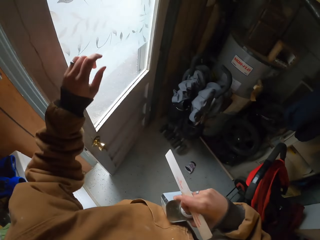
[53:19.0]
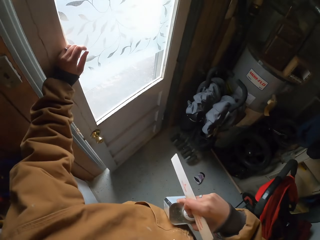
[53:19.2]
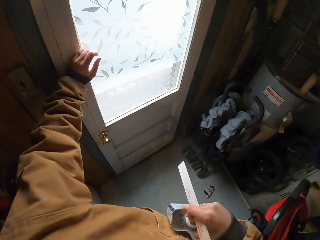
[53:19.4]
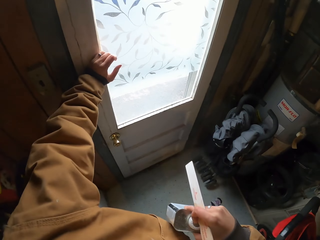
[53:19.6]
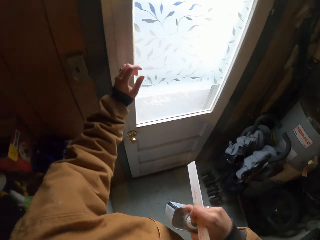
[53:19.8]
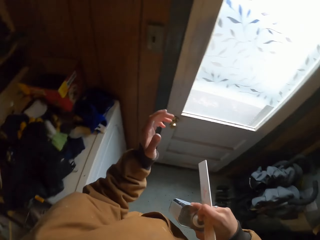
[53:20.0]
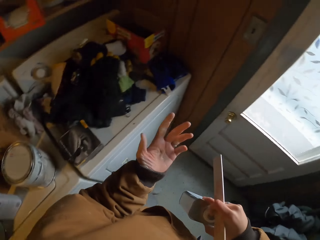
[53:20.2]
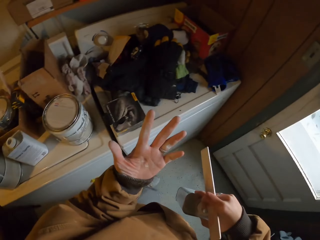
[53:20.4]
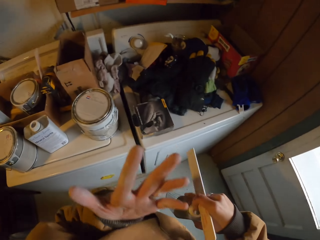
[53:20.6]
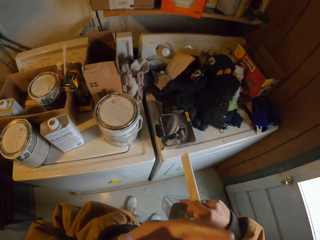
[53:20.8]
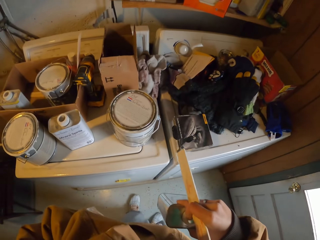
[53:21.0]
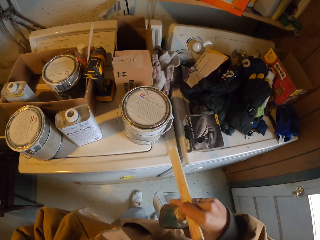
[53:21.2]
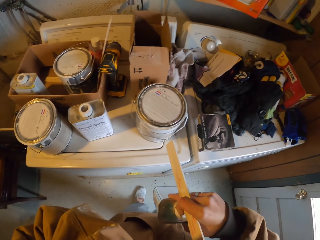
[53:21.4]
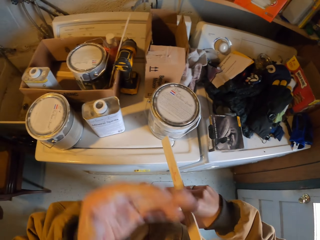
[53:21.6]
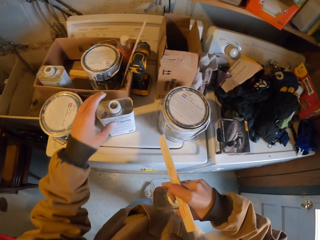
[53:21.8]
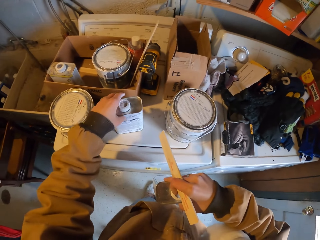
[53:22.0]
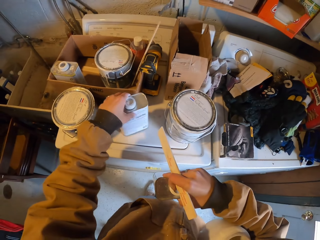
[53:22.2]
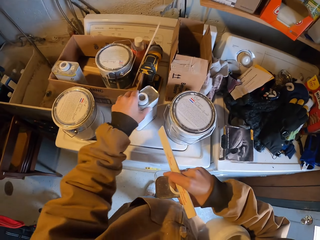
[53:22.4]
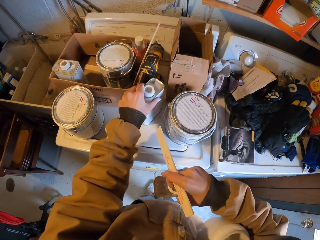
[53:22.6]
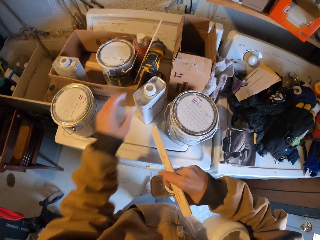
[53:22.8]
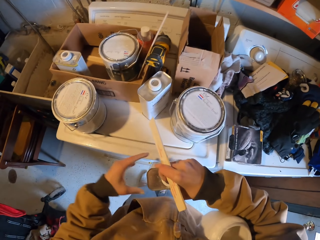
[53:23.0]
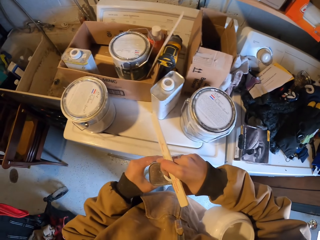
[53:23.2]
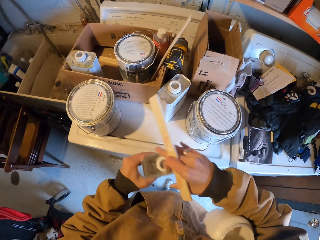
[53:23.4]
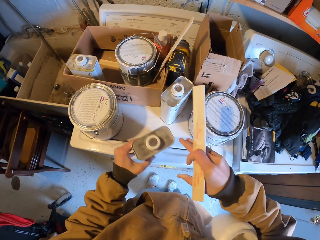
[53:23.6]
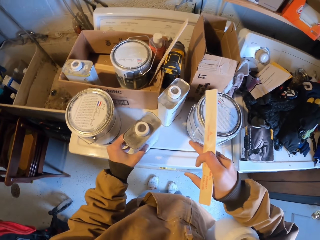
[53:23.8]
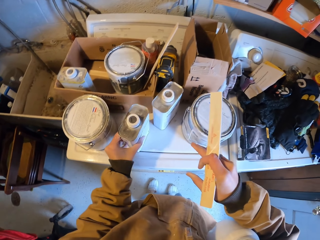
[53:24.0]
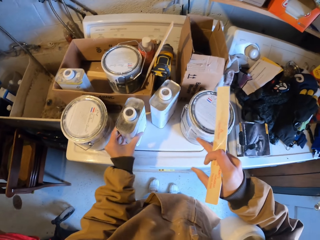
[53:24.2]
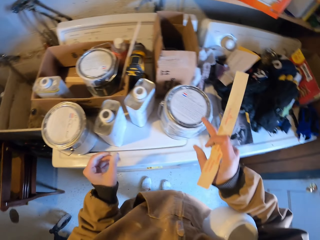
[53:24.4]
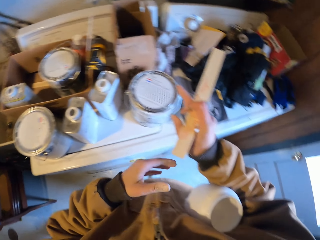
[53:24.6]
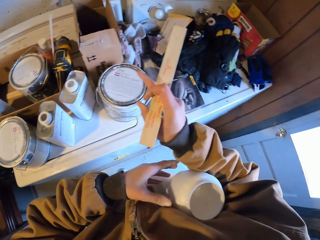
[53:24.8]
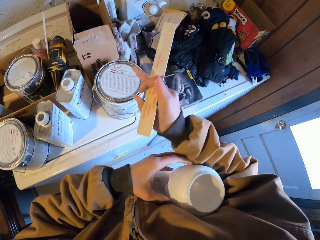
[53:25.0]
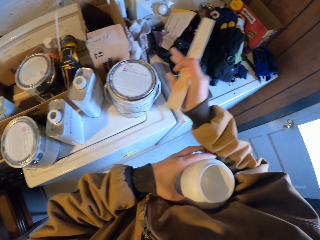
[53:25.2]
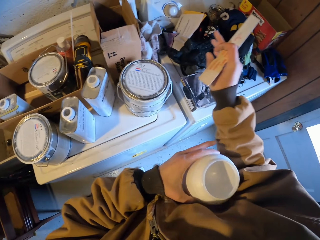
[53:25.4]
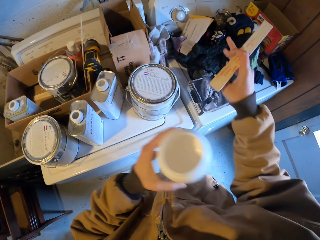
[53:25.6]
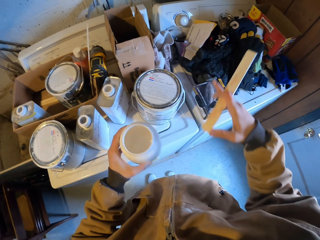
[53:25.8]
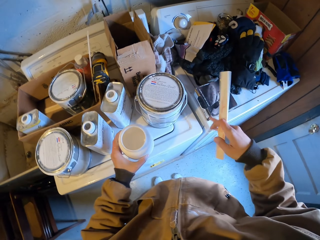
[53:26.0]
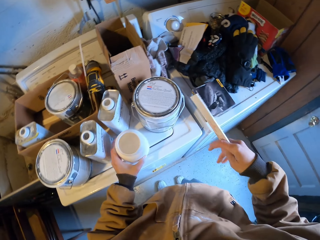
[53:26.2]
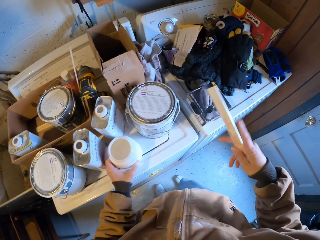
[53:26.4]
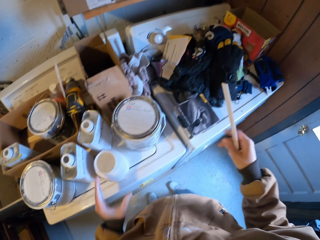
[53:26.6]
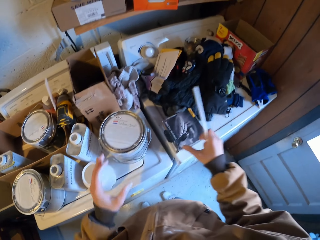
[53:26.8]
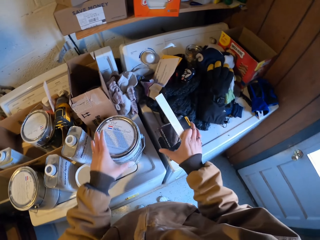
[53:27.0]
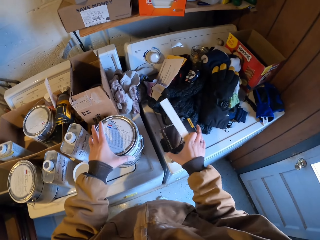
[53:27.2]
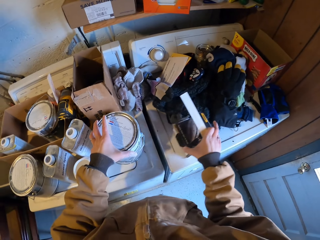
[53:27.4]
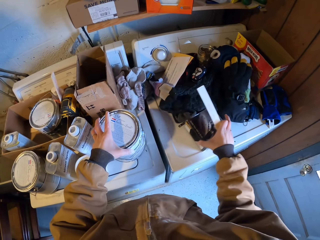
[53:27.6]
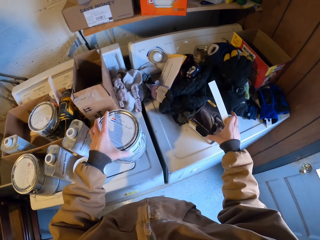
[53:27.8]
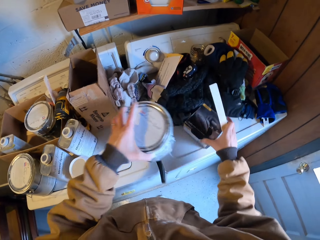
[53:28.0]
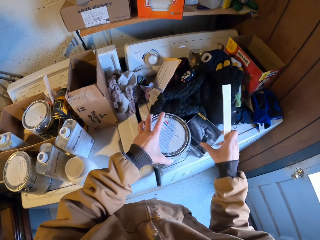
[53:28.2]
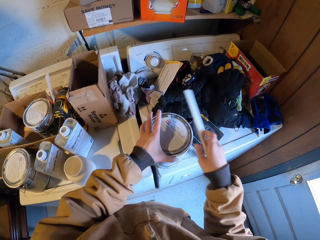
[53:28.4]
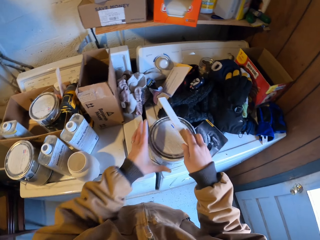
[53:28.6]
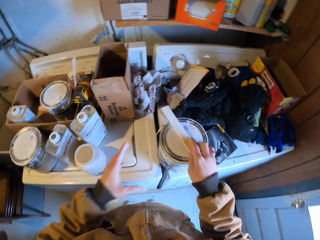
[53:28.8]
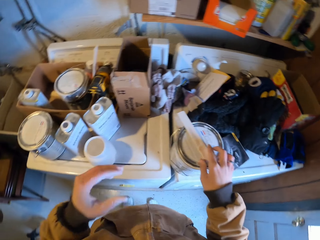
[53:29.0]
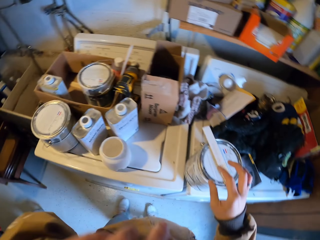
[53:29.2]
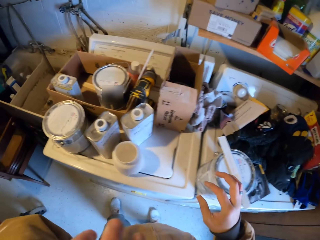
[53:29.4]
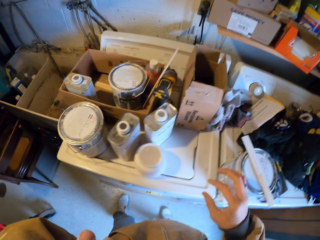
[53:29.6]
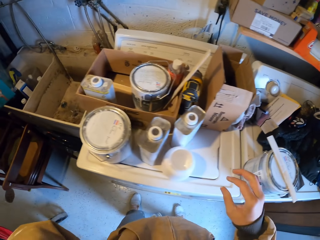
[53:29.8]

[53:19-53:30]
The camera wearer moves the hand. He moves the container or bottle on the table. He passes the bottle to the left hand. He places the container on the table. He passes the container to the left hand. He picks the paint spray cup from his right hand. He places the paint spray cup on the table. He moves the container. He moves the box from the table. He places the paint tin to the table. He puts the wood on the container.

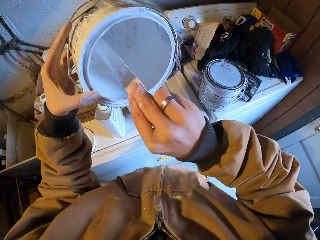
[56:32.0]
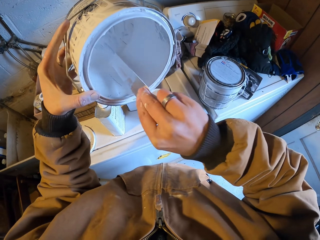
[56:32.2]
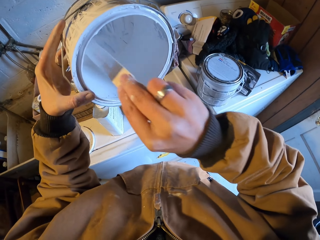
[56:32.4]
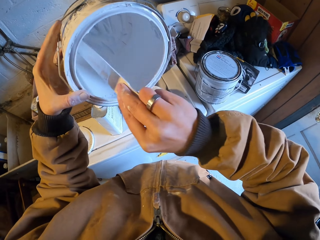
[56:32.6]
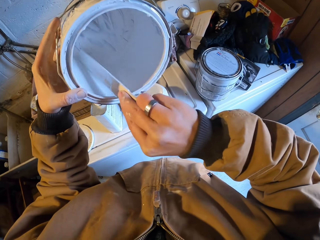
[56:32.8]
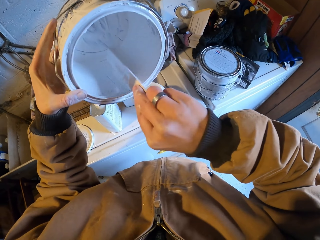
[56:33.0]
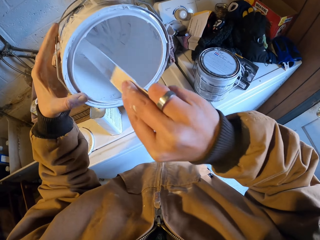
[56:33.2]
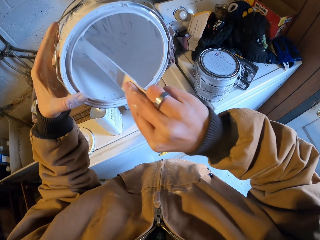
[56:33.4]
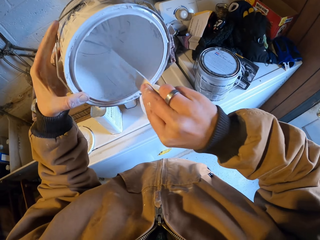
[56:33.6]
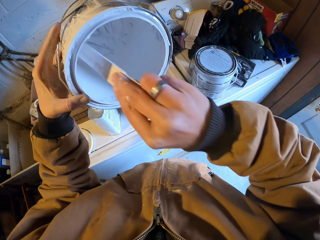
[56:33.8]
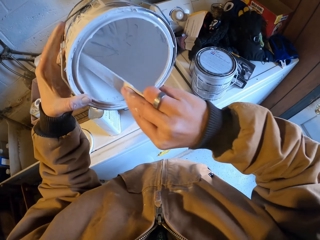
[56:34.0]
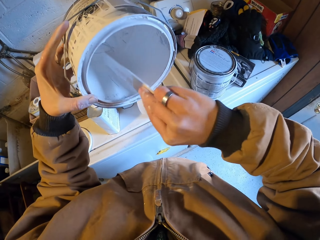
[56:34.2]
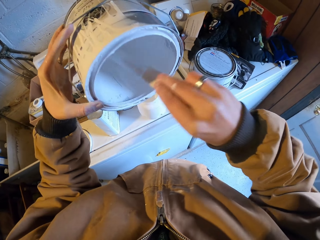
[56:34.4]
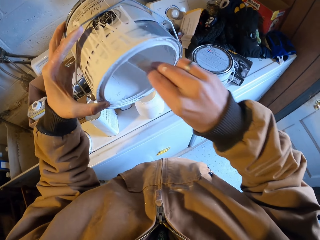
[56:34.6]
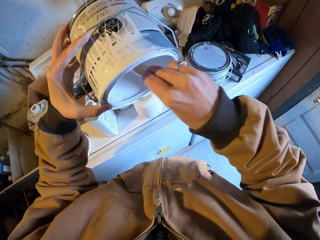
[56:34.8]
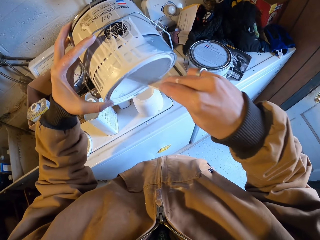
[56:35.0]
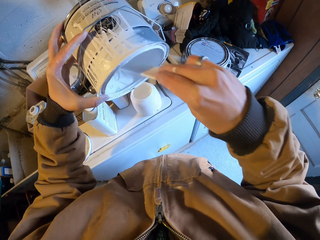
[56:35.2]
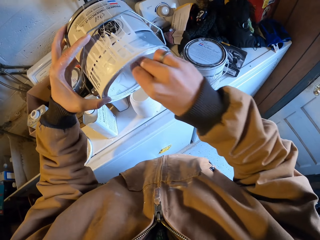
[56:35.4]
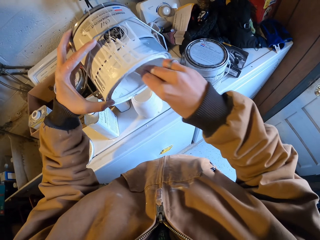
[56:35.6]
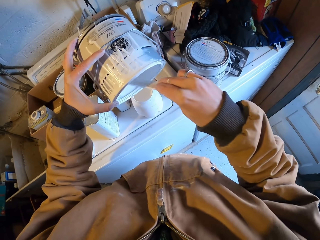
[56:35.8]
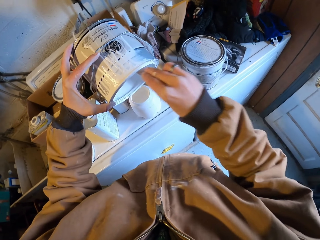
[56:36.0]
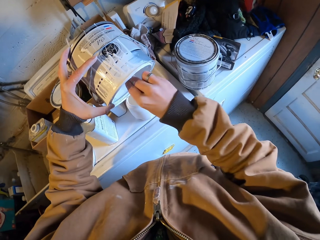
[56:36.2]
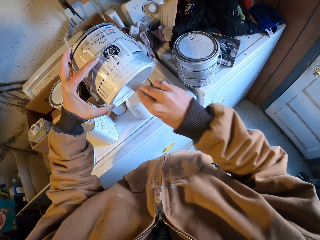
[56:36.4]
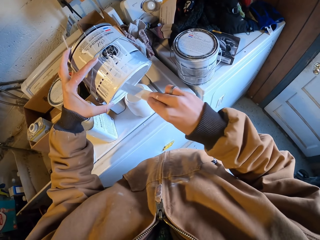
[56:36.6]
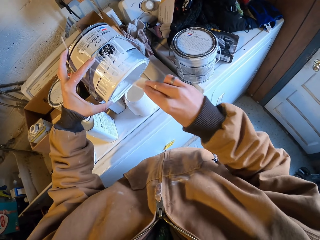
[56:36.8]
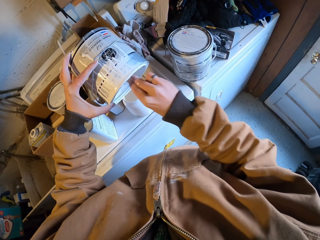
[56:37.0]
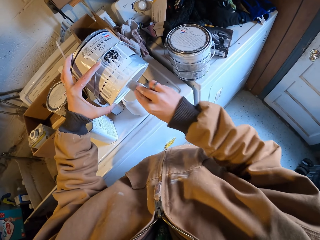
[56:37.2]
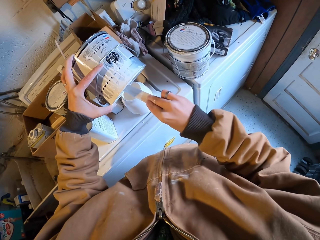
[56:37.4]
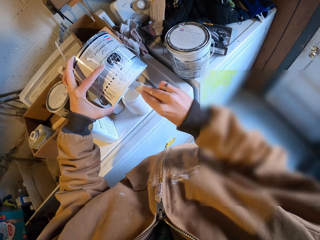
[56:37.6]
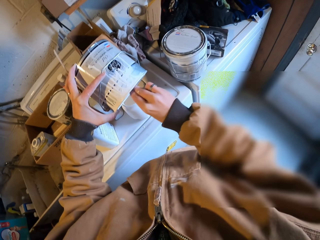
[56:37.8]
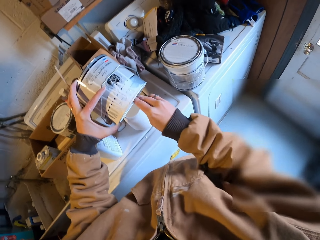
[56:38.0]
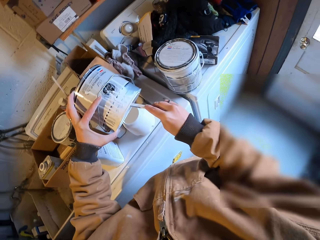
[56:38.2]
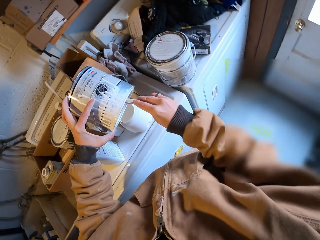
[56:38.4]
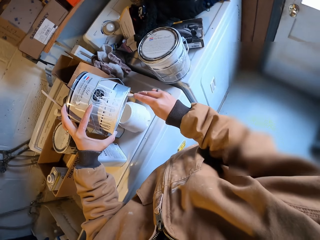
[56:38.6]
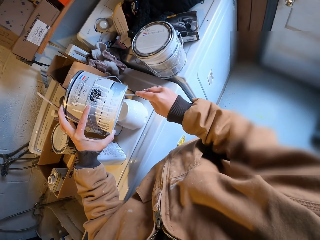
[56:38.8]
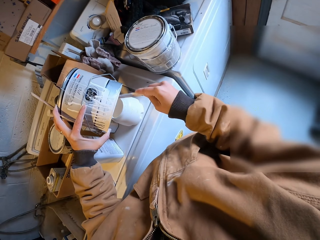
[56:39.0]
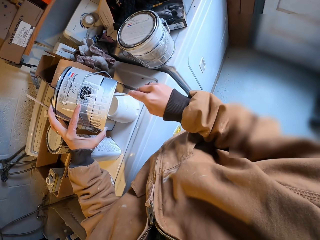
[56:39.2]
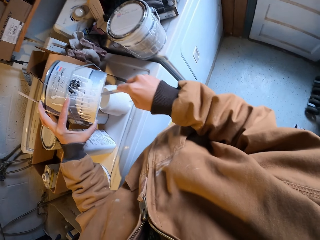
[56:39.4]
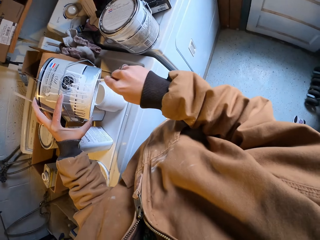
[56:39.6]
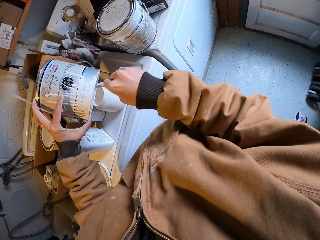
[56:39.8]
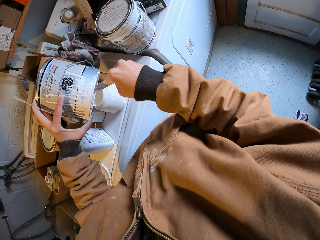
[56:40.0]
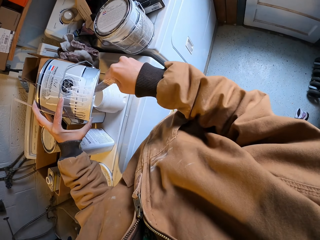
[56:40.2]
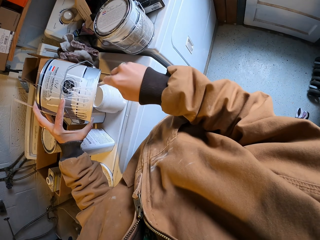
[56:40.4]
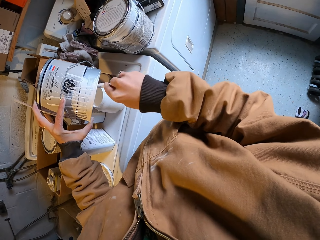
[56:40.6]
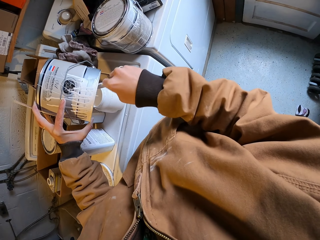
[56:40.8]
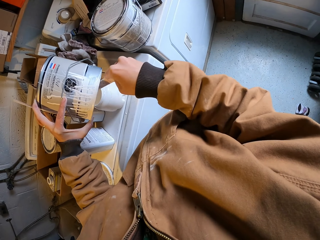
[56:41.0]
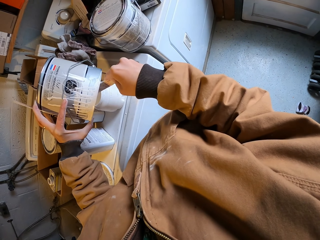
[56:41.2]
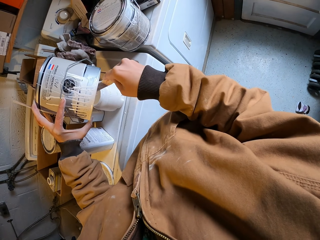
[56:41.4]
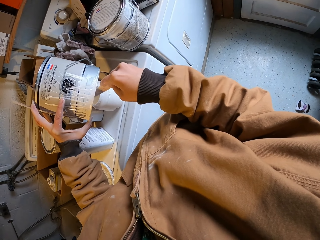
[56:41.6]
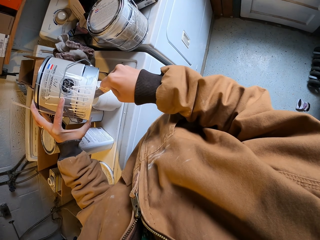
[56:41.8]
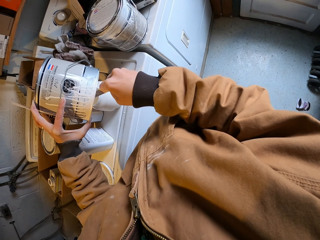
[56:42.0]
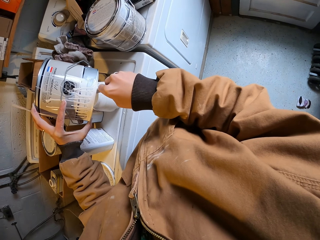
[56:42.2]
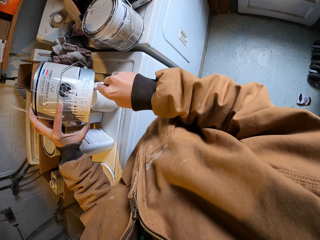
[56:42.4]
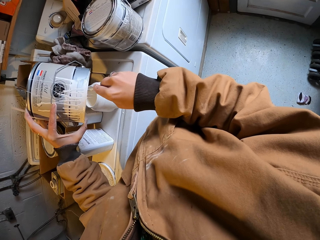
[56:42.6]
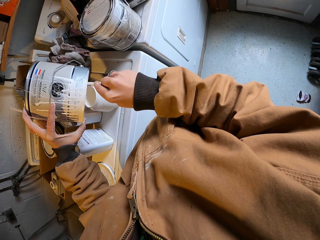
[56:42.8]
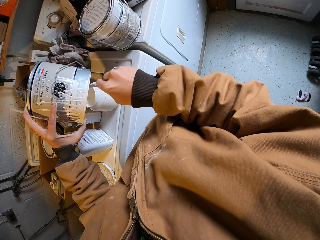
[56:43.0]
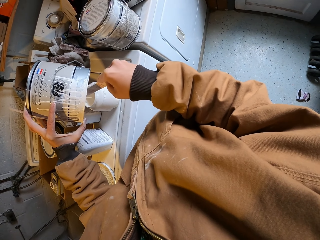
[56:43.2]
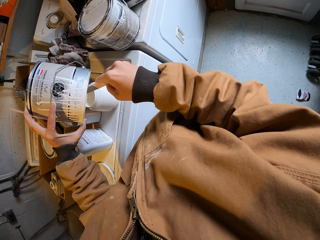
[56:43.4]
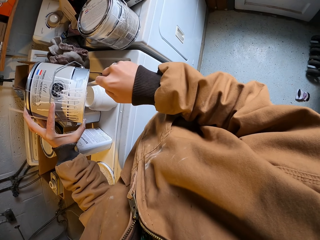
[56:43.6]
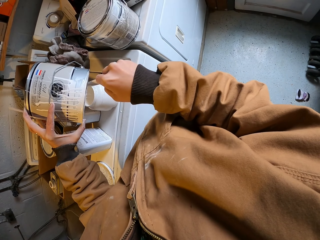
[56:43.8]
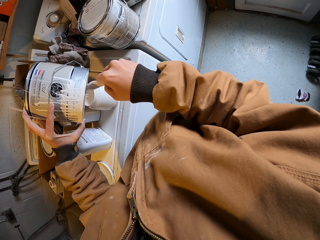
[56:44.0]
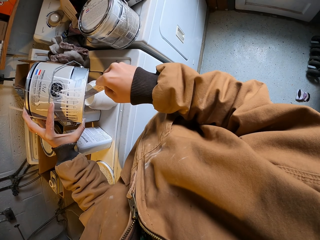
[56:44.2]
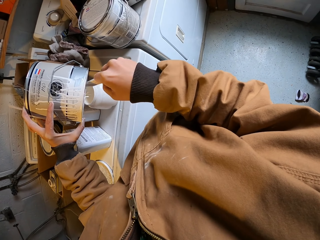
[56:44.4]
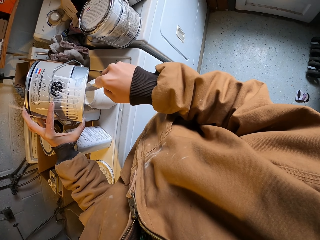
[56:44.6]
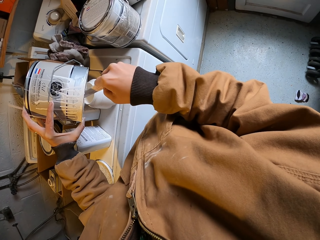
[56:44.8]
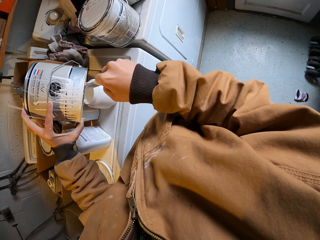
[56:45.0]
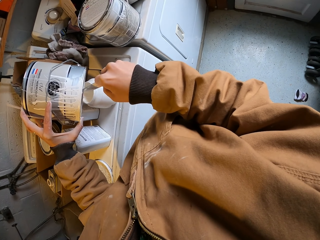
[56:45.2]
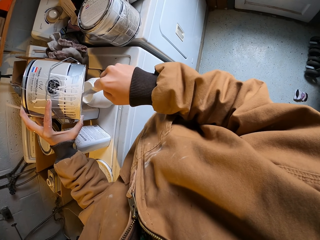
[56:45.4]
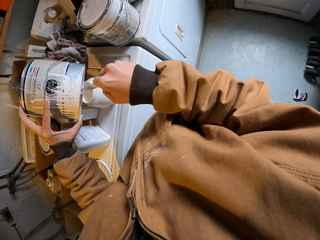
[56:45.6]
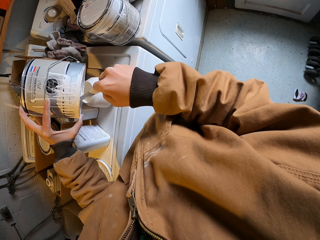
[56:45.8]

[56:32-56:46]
The camera wearer collects paint in the container using a stick in the right hand. They remove the paint in the paint can with the stick. They pour paint in another container using the stick.
